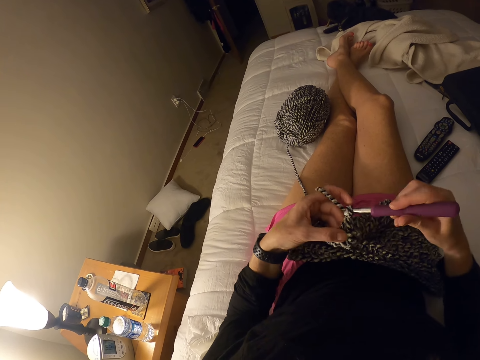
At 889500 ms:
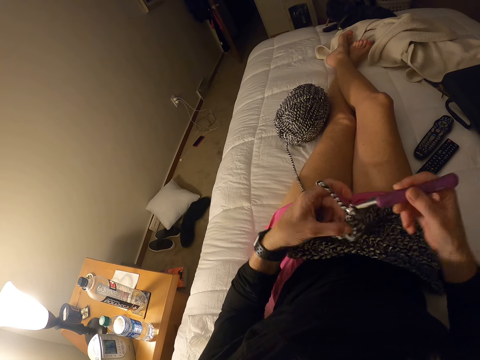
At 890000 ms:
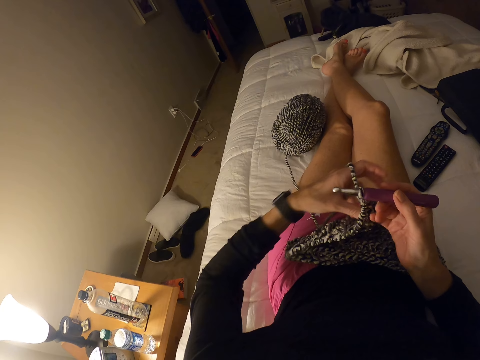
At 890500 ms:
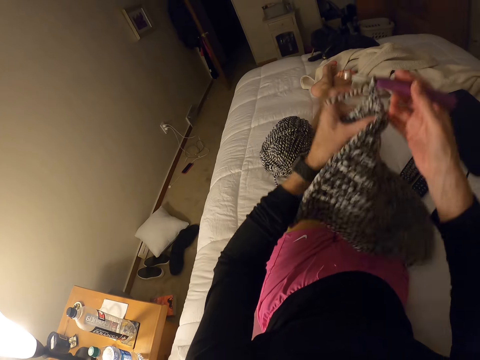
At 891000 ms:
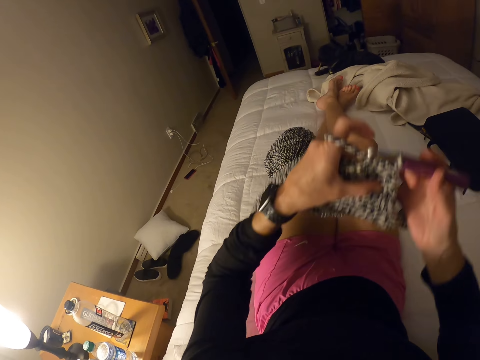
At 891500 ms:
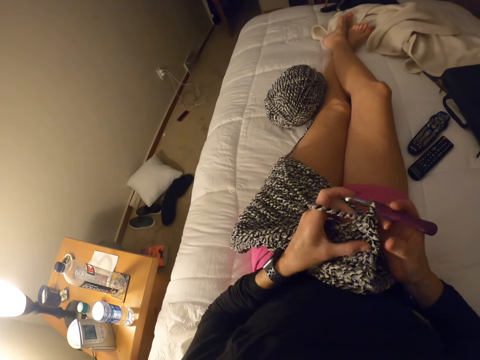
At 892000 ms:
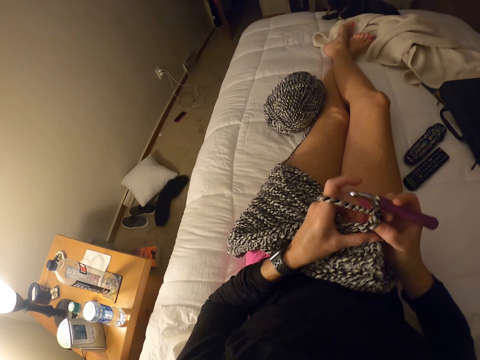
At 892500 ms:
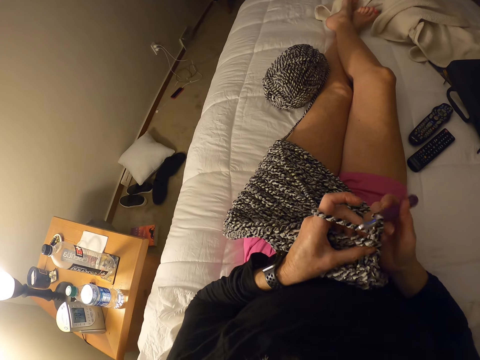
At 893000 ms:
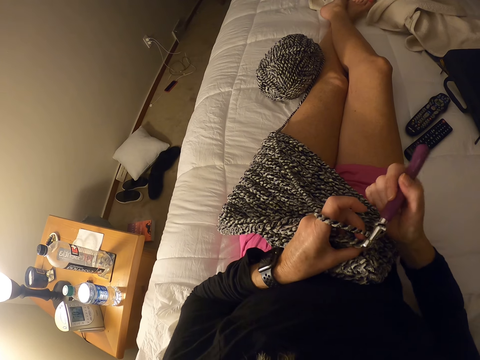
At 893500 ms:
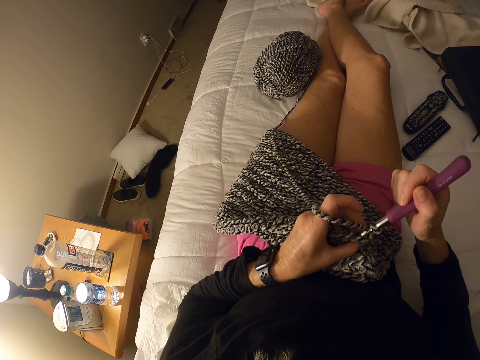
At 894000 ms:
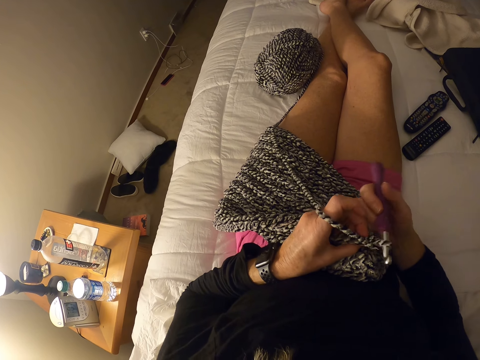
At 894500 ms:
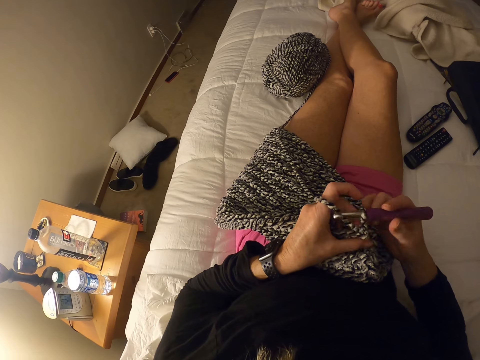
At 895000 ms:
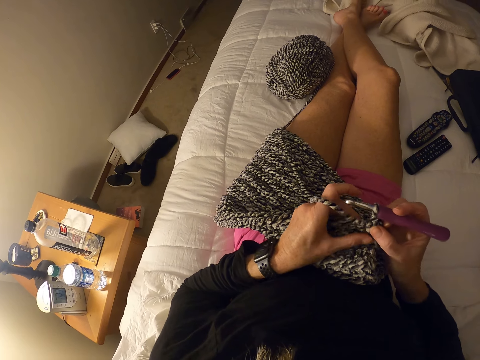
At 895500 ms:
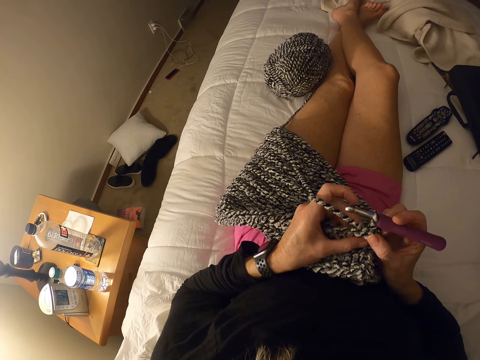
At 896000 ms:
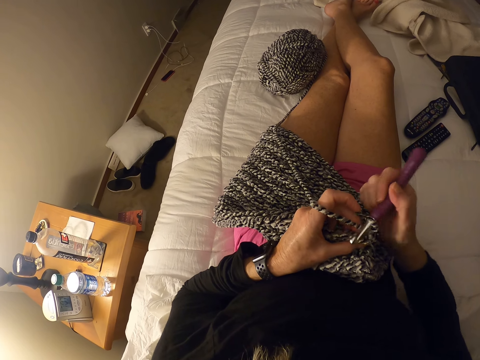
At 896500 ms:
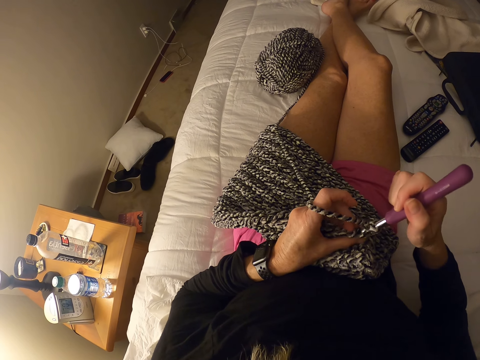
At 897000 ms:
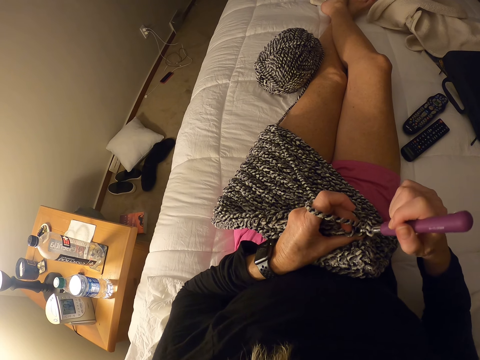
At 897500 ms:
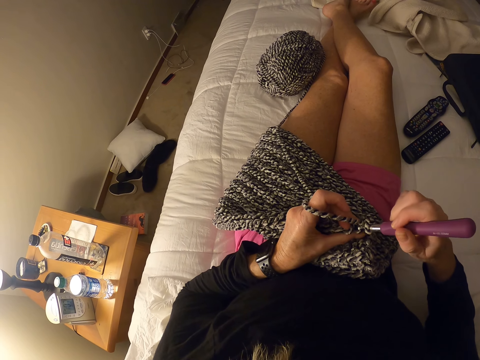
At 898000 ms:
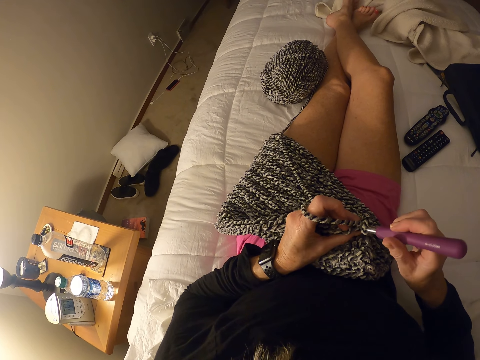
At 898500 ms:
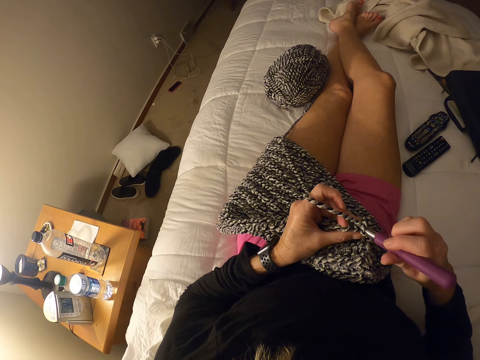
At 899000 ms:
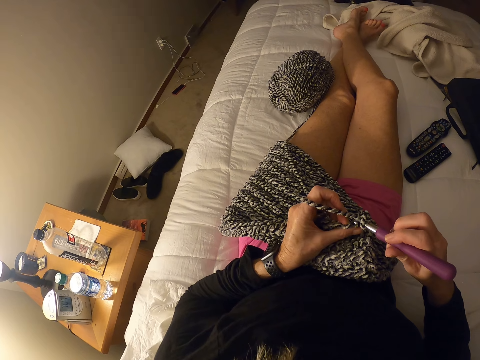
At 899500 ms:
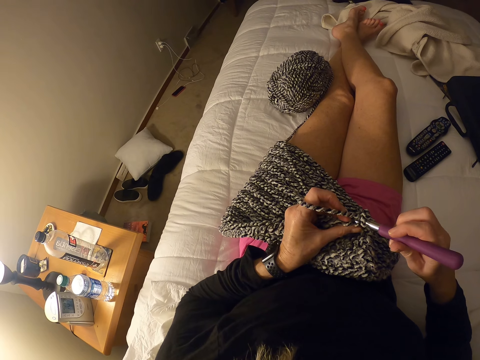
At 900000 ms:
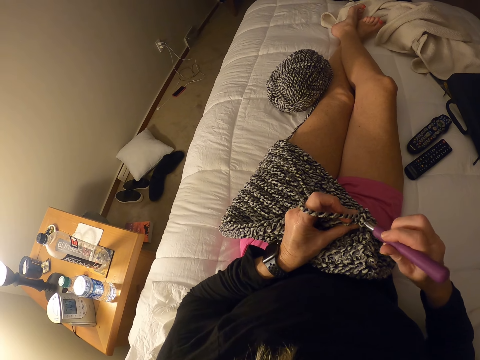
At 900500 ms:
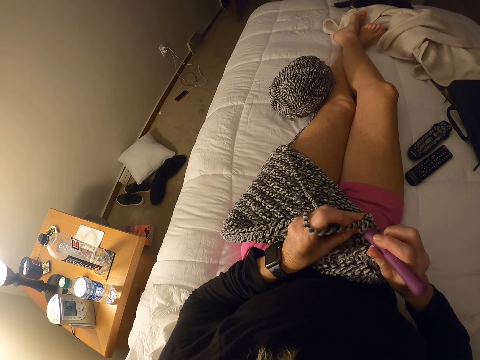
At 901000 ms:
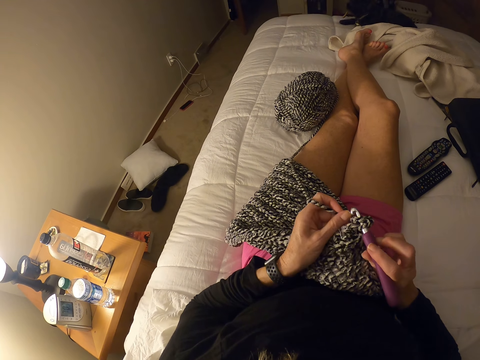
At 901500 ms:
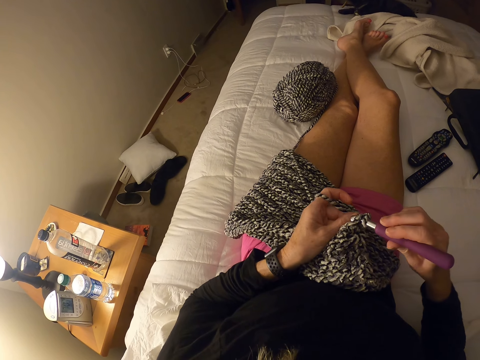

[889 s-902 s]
The camera wearer rotates the garment. They crochet a yarn with the crochet hook. They crochet the garment with the yarn and the hook.

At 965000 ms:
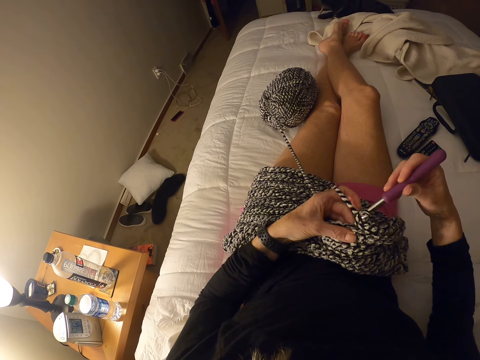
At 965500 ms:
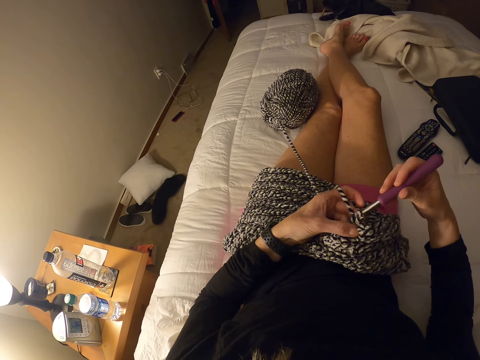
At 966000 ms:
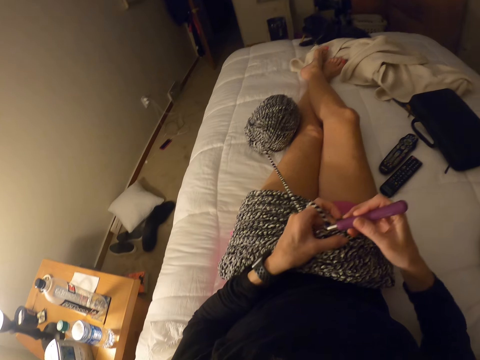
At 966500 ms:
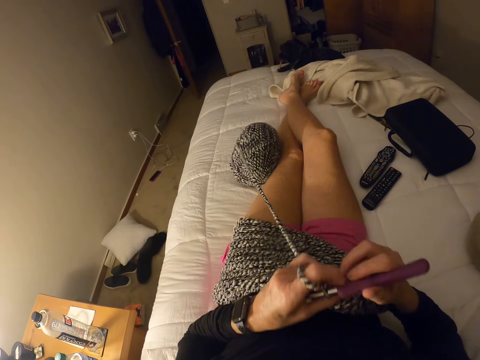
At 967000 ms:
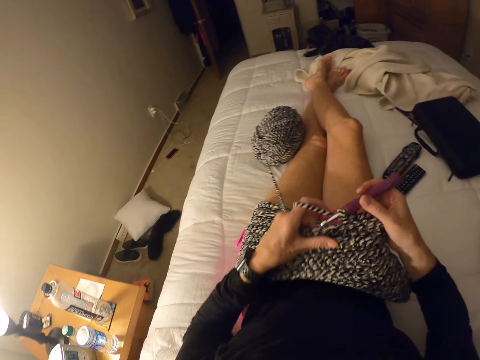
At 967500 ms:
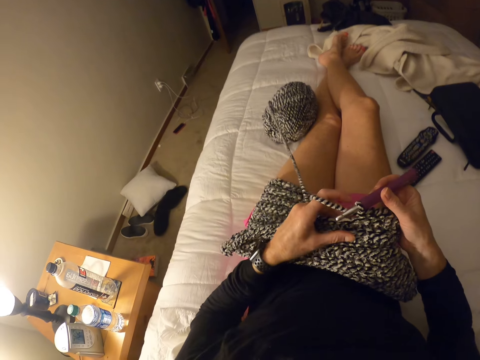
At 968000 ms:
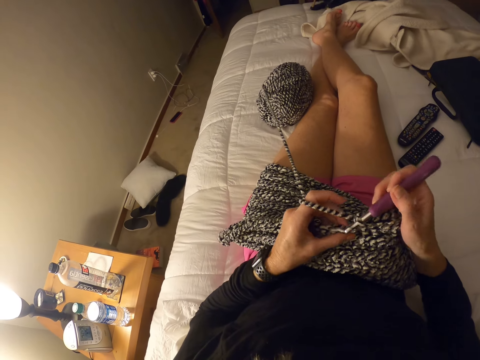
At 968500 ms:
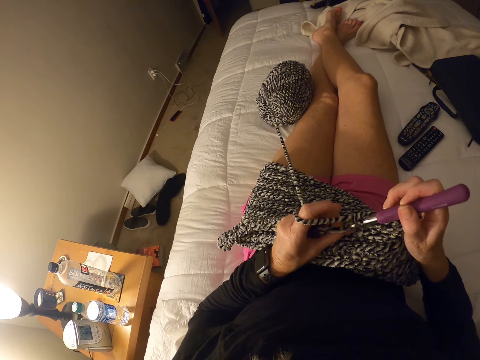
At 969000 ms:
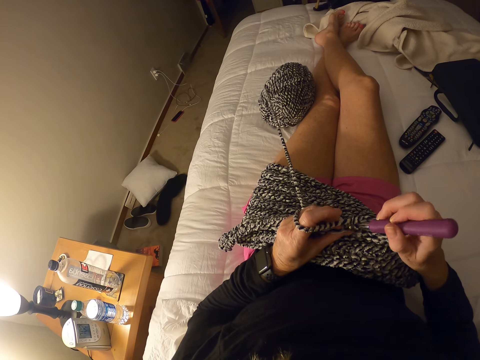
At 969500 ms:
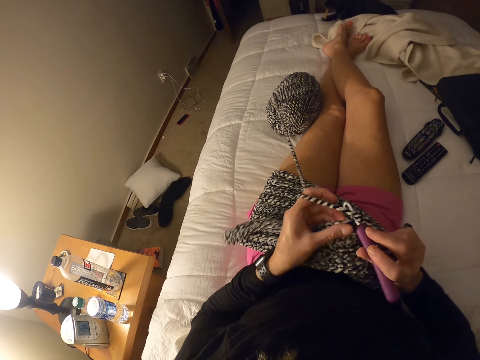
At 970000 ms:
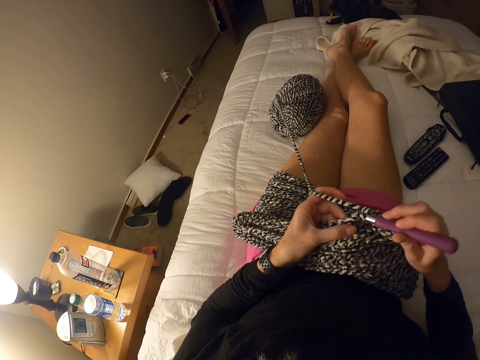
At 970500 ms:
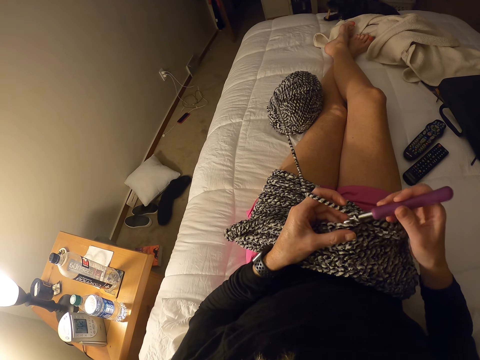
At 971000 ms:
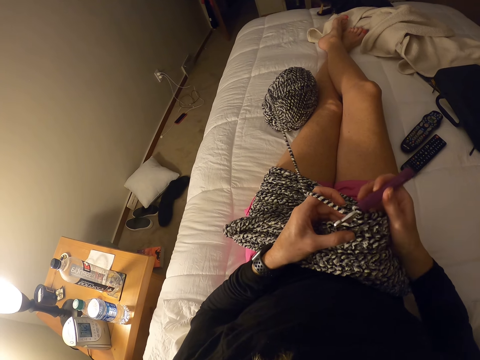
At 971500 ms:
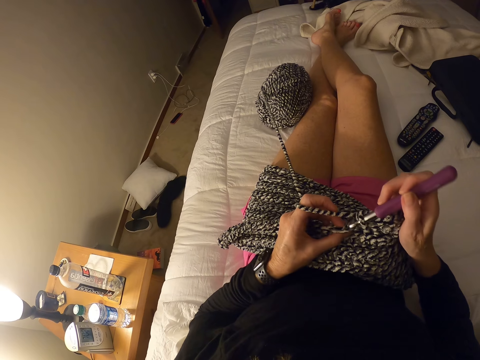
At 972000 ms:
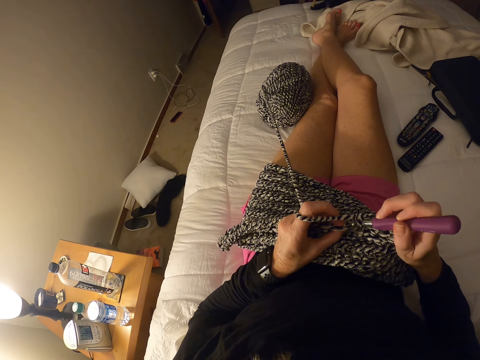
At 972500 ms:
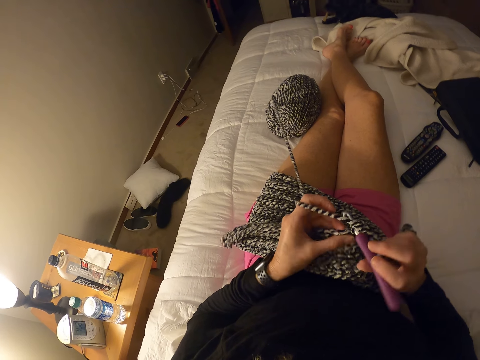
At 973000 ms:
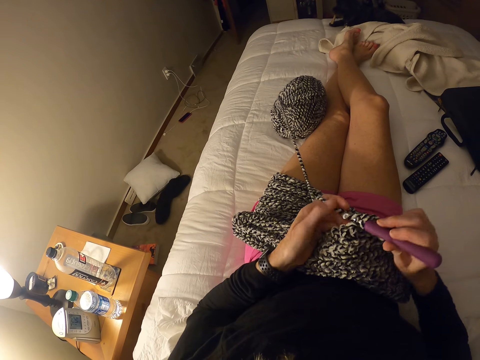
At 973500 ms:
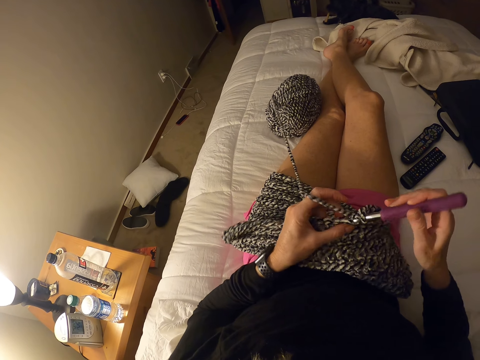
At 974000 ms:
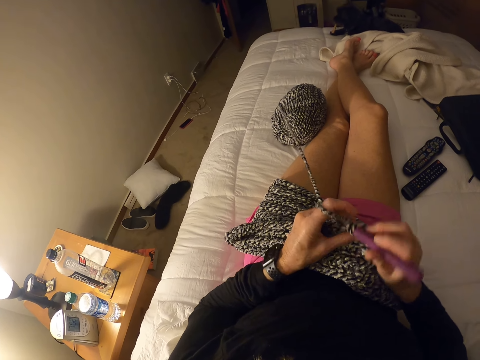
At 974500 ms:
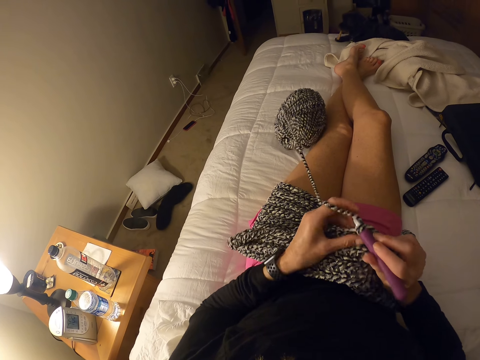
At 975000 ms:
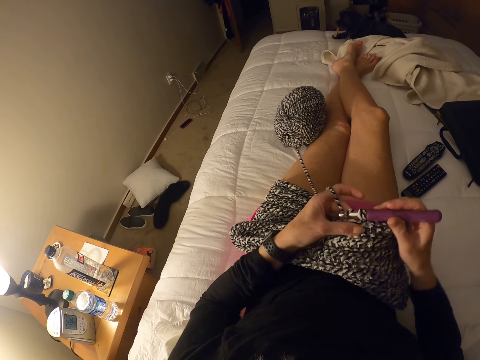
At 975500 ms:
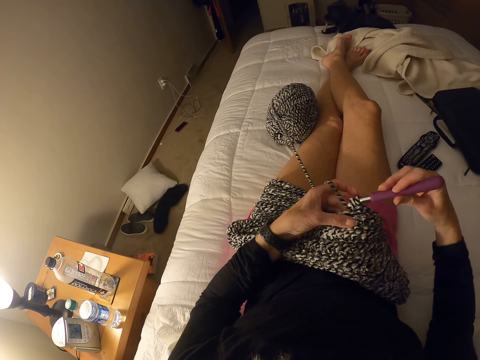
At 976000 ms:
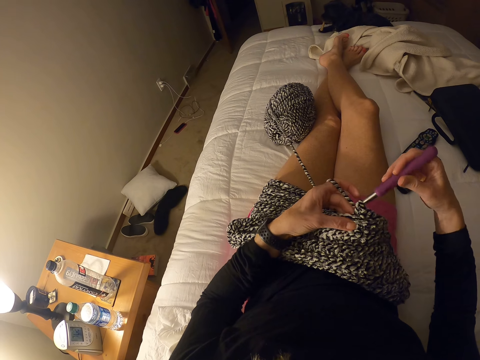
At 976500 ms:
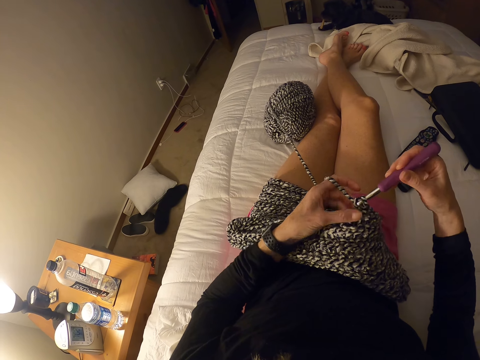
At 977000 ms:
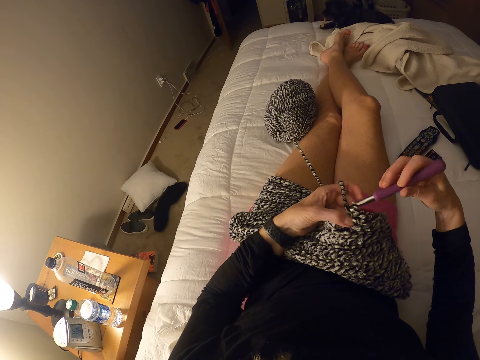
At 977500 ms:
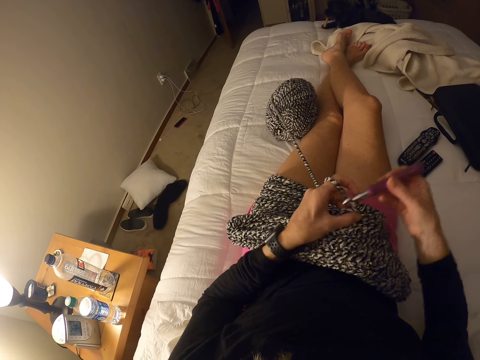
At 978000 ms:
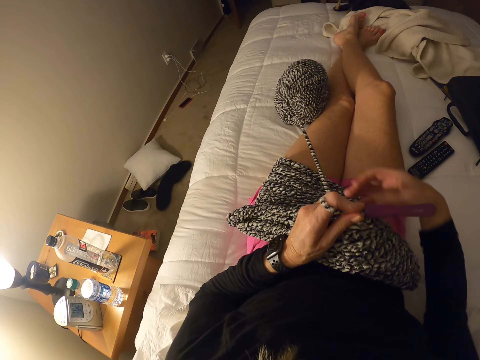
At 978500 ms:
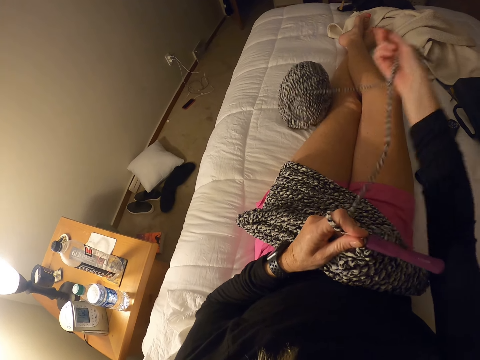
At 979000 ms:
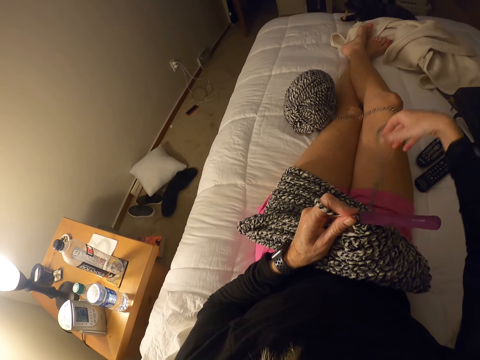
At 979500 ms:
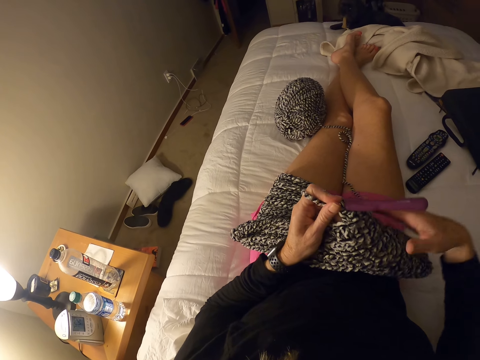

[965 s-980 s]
The camera wearer pulls the garment. They crochet the garment with a yarn and a hook. They pull the yarn.
